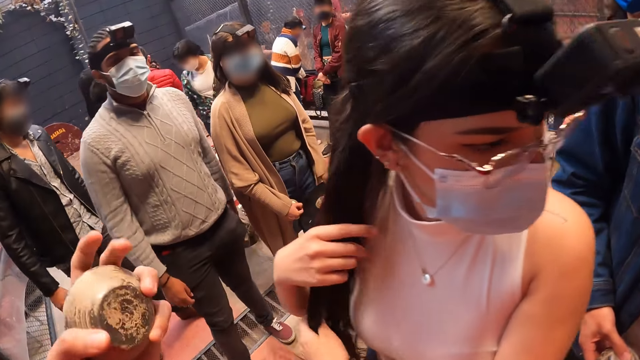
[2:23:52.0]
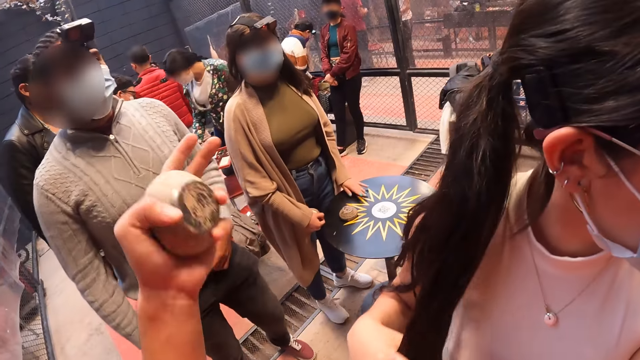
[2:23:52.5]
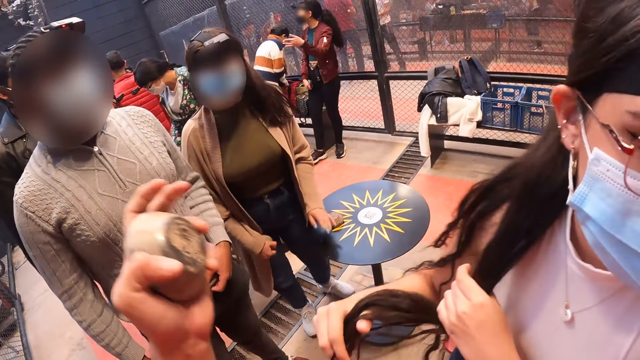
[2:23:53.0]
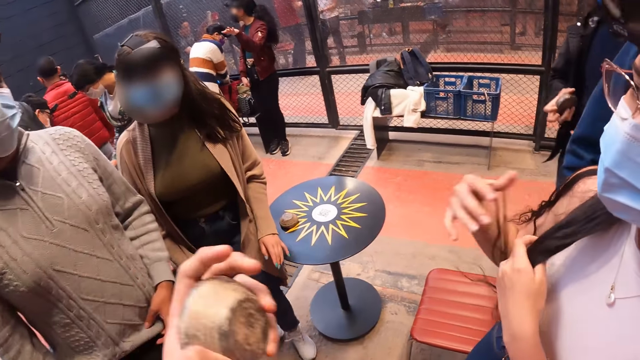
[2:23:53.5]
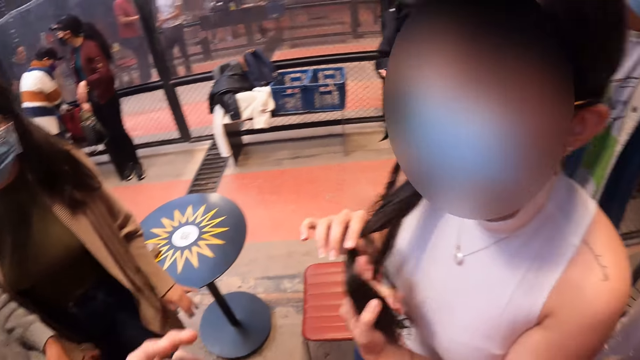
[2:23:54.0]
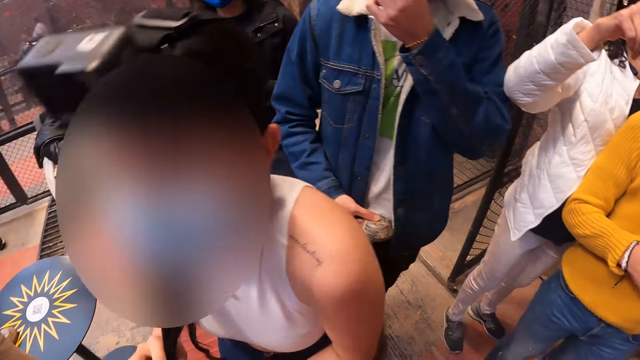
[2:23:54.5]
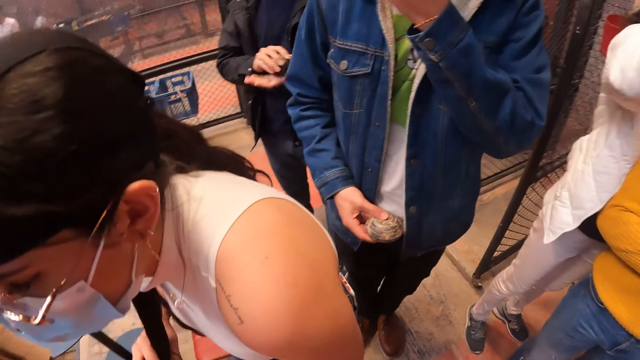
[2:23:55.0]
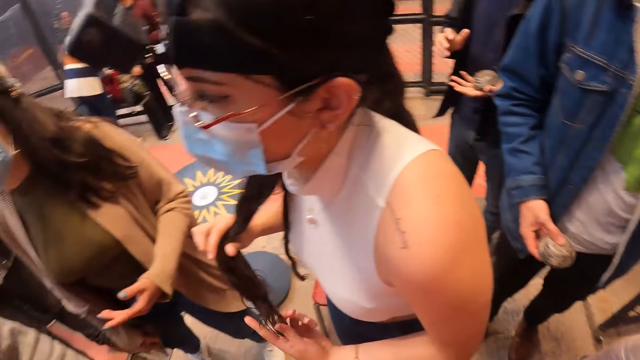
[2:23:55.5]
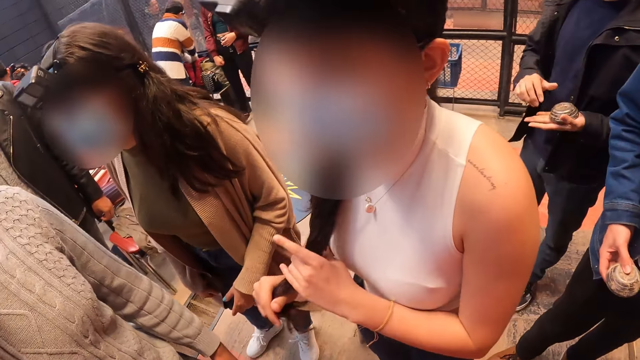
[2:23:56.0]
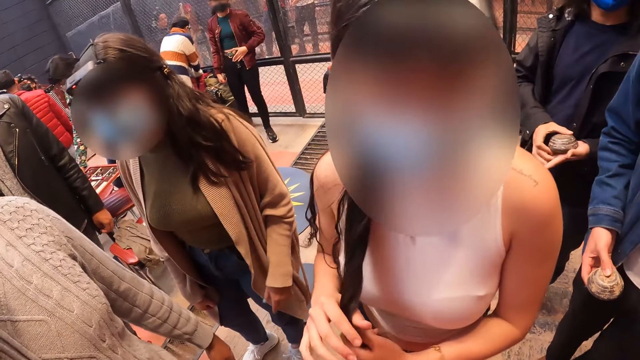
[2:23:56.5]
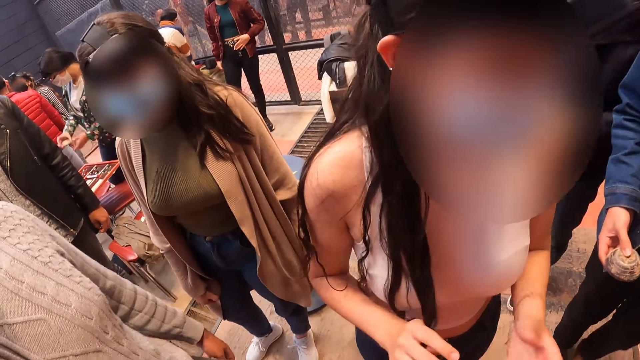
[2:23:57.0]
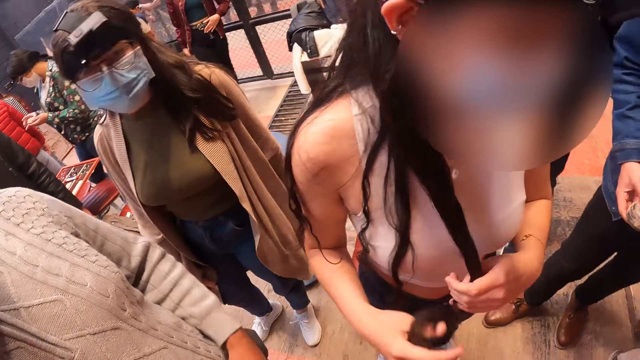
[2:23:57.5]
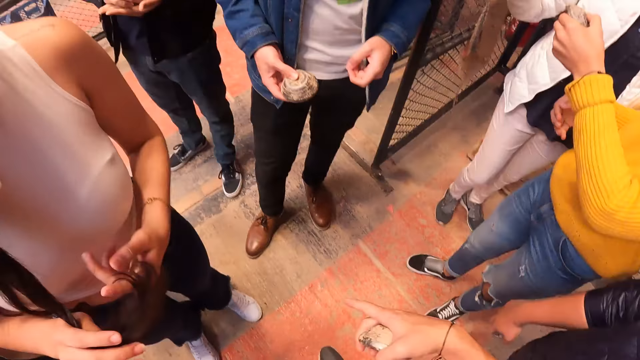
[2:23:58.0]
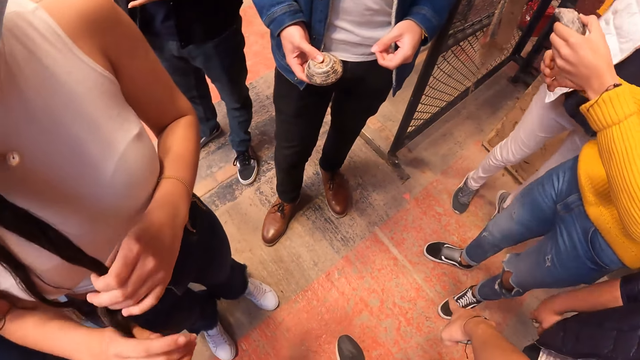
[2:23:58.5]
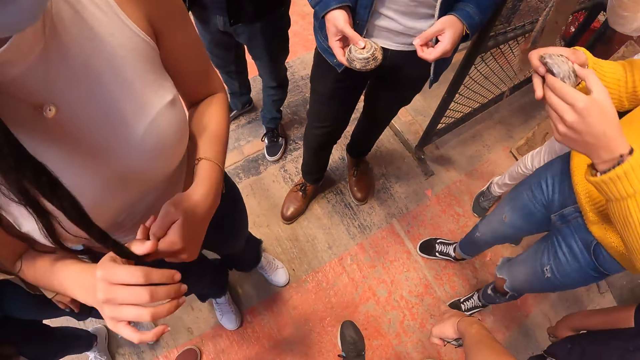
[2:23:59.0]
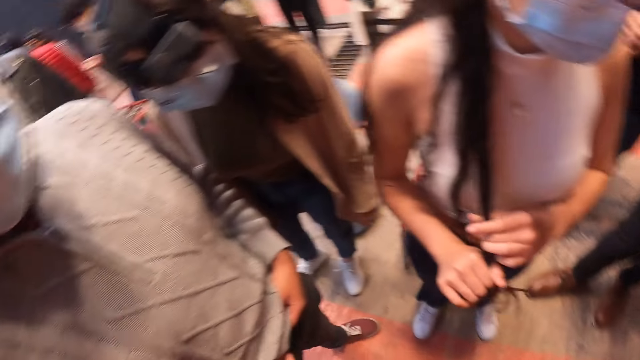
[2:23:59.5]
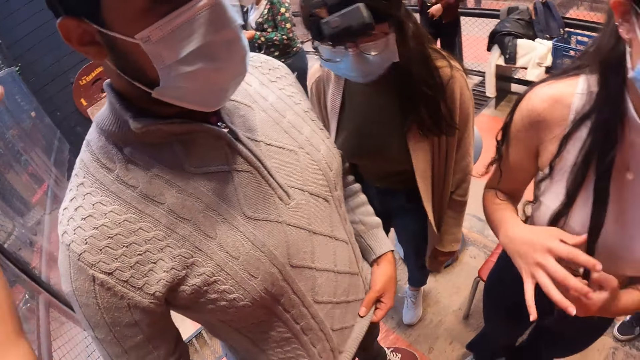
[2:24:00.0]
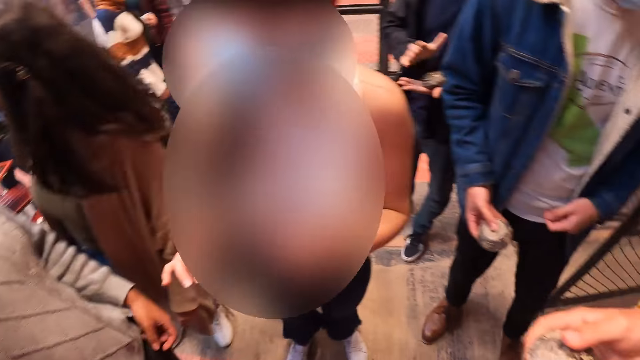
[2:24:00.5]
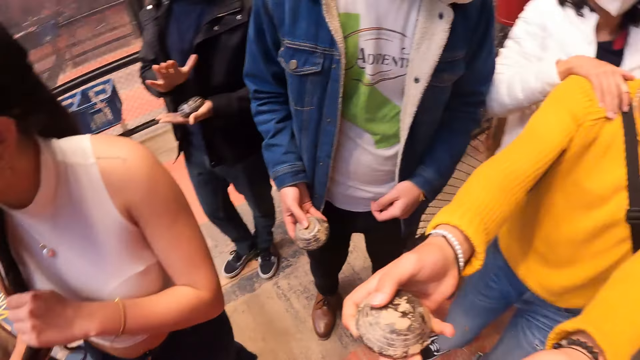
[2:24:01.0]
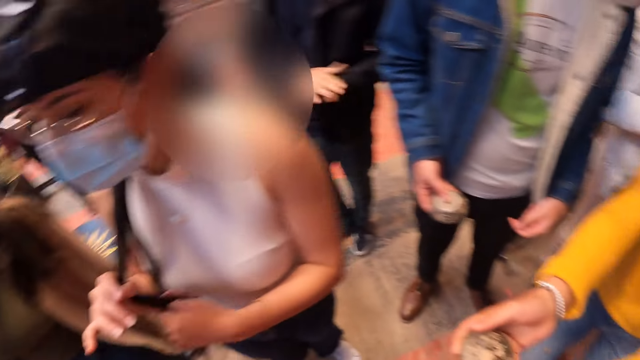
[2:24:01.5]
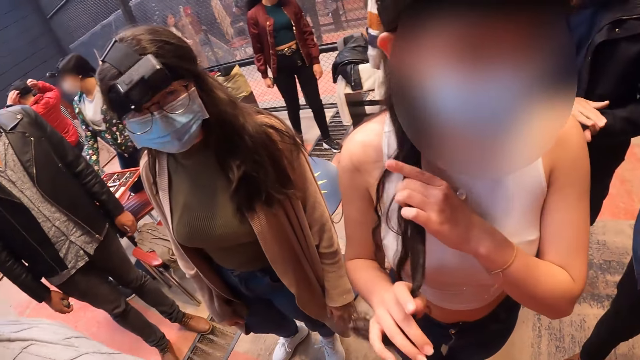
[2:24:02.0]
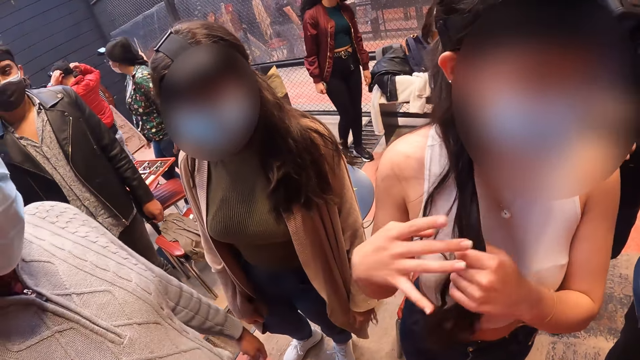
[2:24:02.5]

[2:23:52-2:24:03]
The camera wearer interacts with the group of people. The woman wears the camera on the head of the man with both hands. The man holds the metal puck with both hands.

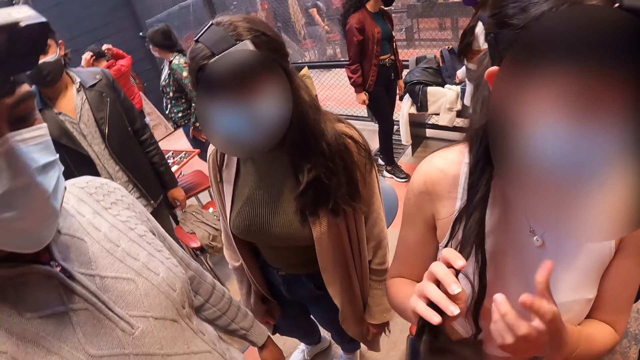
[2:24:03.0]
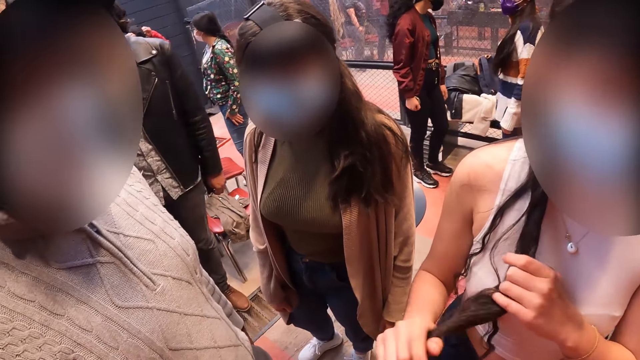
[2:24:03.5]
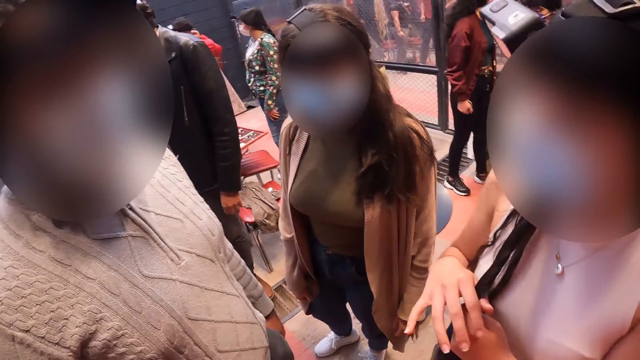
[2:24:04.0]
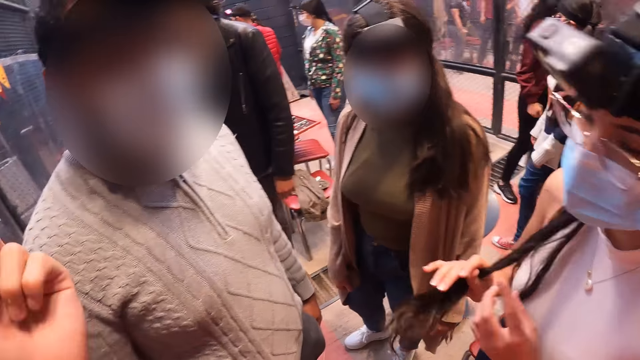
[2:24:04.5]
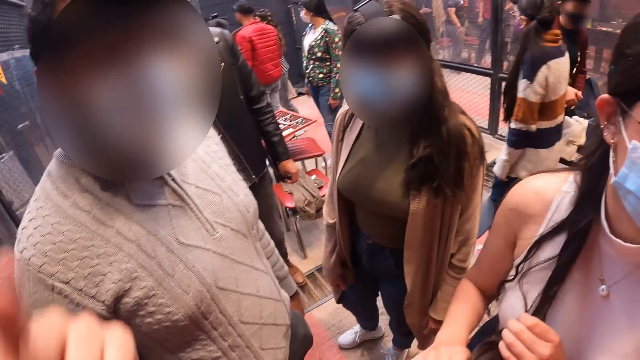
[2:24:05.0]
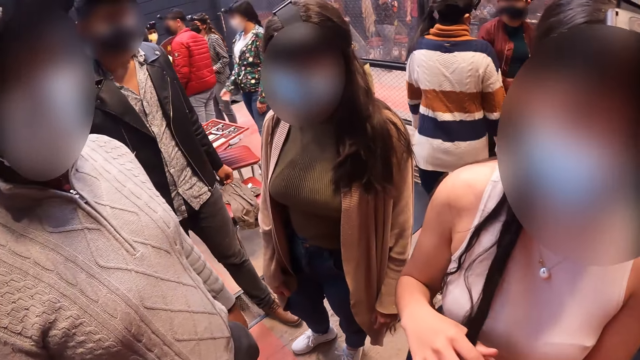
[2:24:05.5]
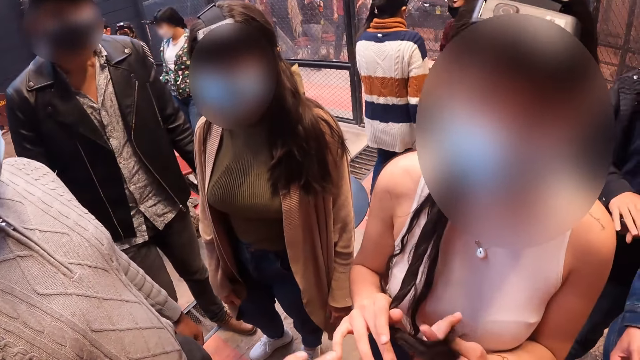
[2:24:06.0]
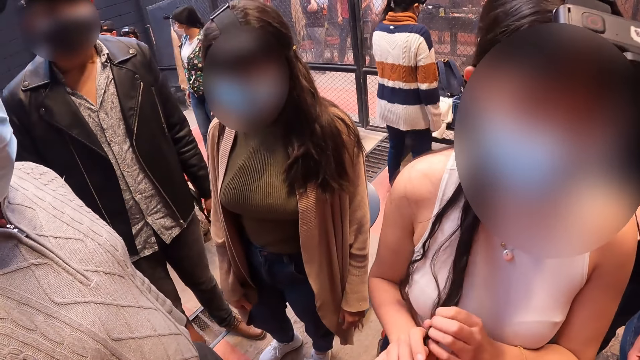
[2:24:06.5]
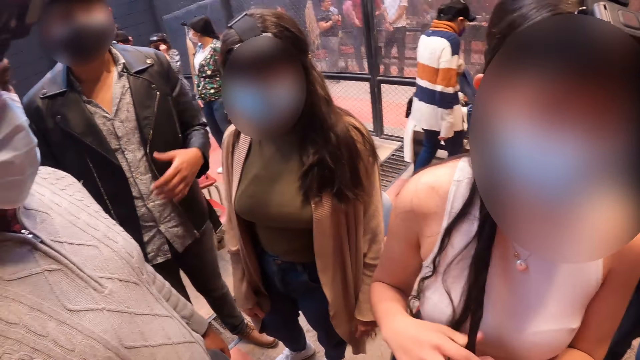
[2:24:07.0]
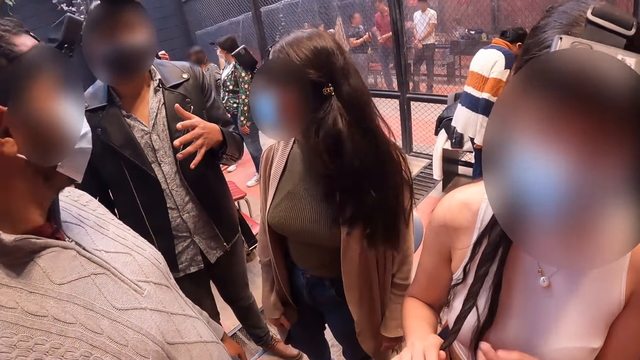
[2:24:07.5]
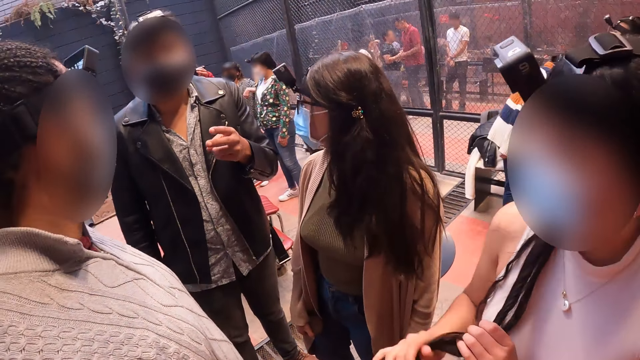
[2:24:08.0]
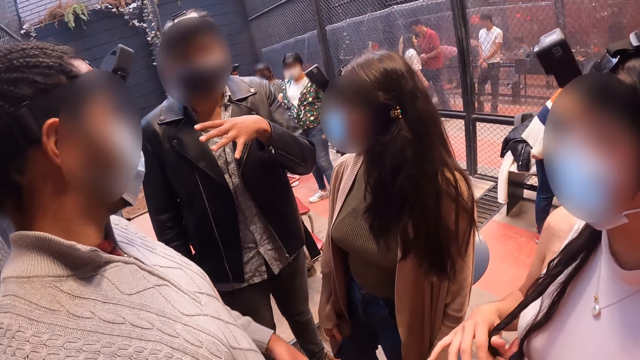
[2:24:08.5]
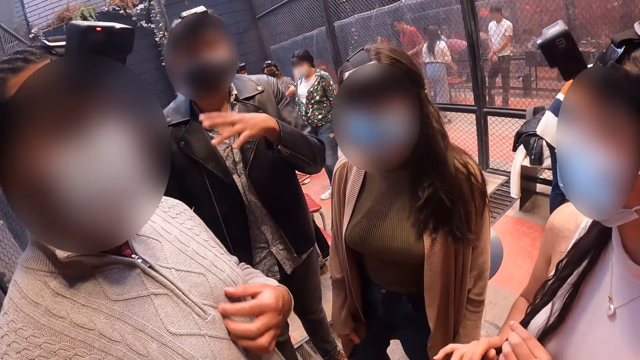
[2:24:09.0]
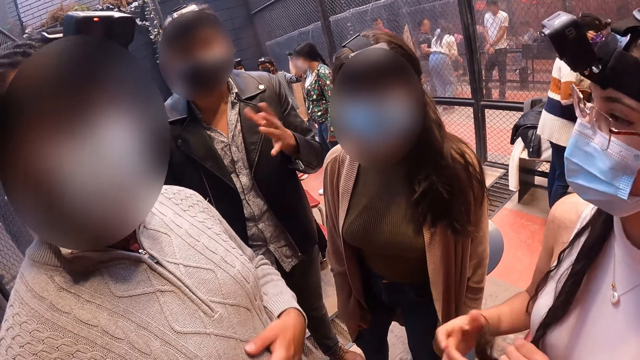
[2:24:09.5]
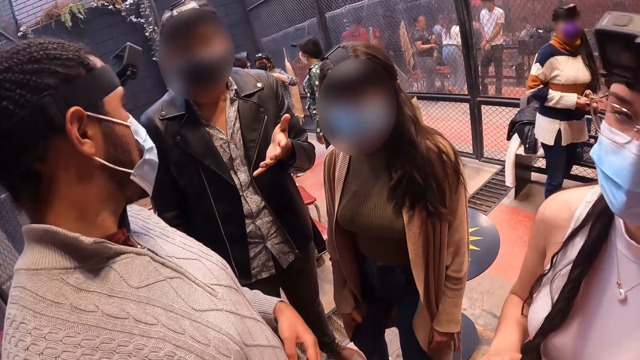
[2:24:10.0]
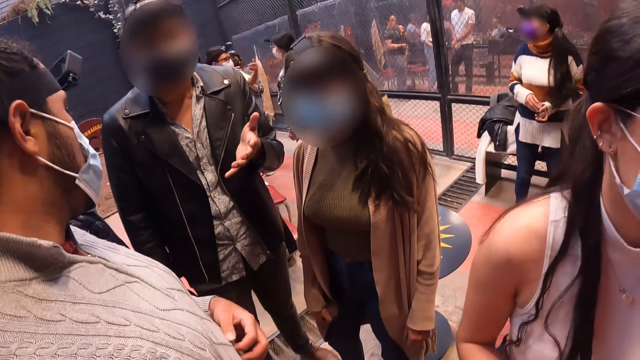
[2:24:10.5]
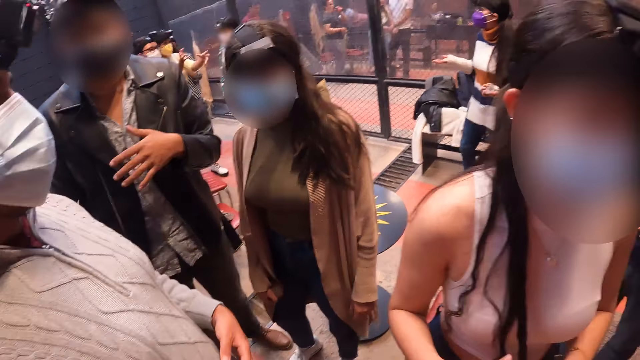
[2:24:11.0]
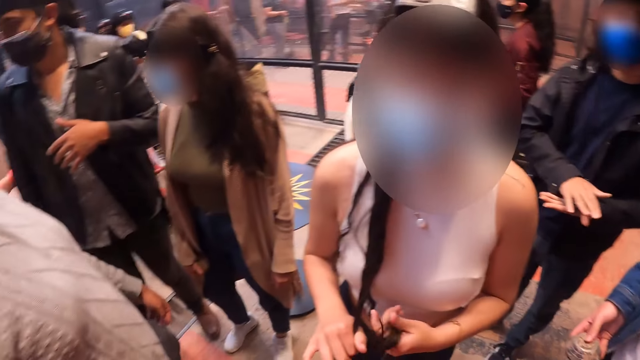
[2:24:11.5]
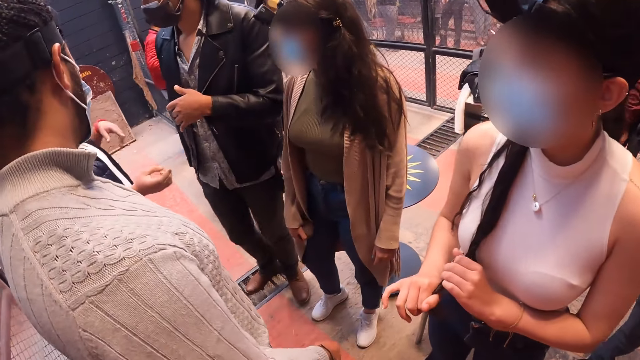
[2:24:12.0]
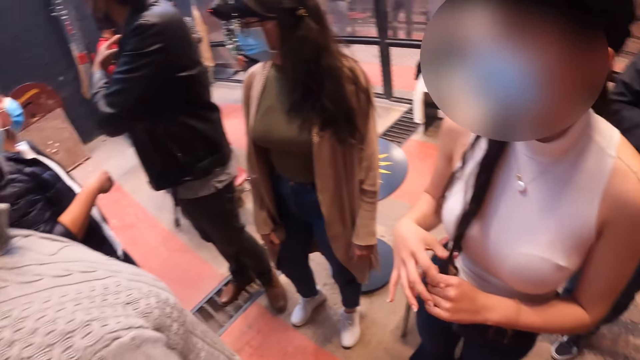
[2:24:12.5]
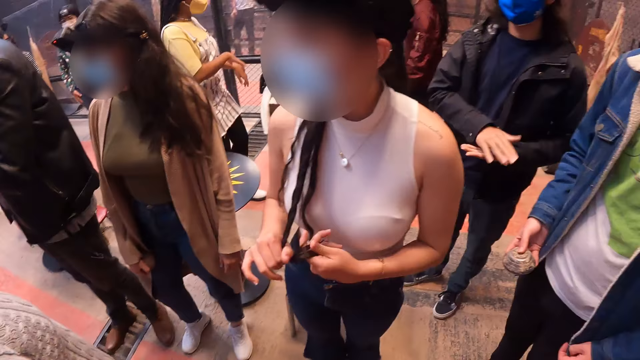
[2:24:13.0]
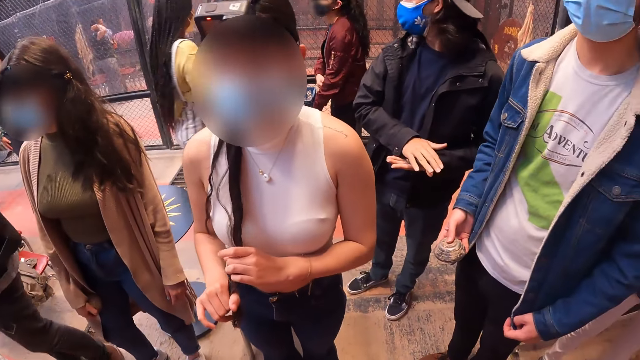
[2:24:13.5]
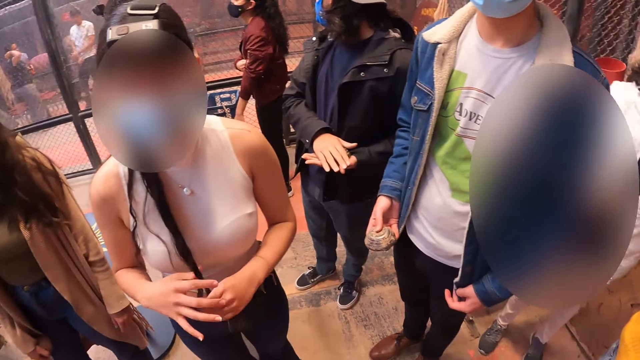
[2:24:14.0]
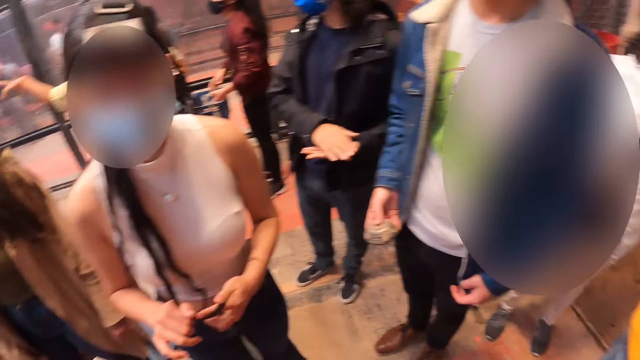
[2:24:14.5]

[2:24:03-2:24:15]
The camera wearer talks to a man, a woman, another man and another woman. The woman holds the metal puck with her right hand and passes the metal puck to her left hand.
